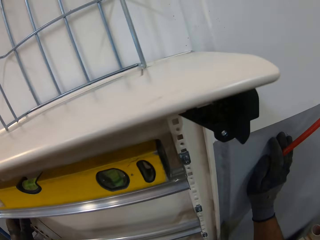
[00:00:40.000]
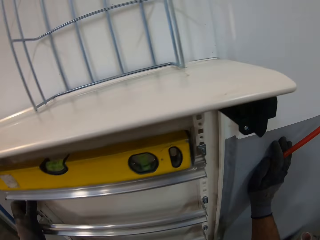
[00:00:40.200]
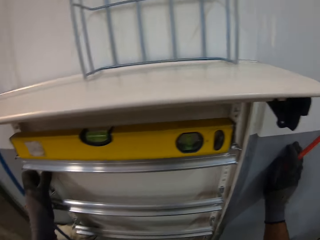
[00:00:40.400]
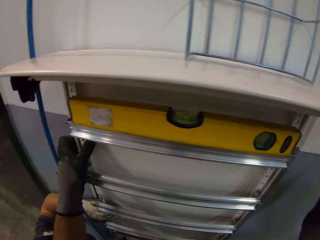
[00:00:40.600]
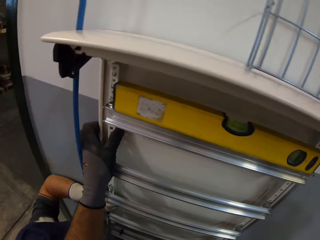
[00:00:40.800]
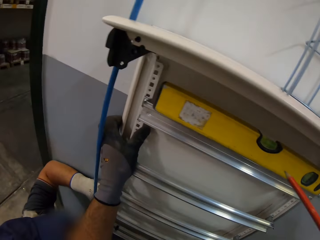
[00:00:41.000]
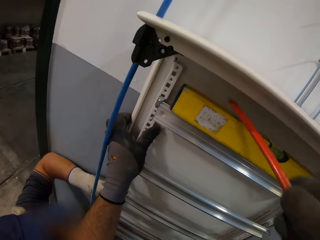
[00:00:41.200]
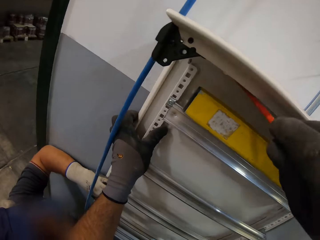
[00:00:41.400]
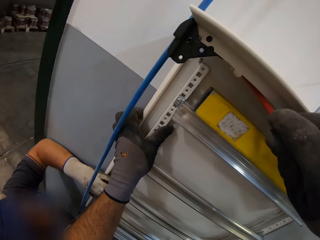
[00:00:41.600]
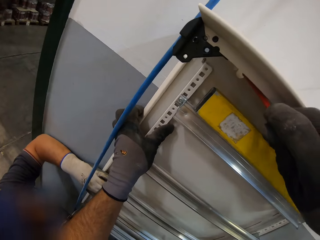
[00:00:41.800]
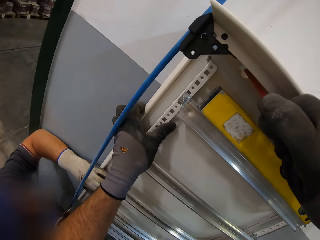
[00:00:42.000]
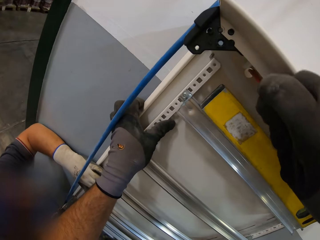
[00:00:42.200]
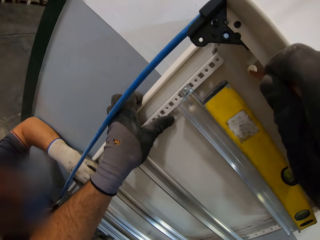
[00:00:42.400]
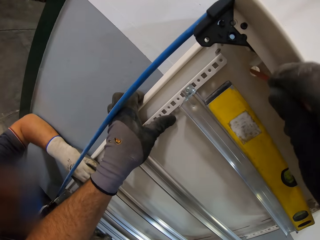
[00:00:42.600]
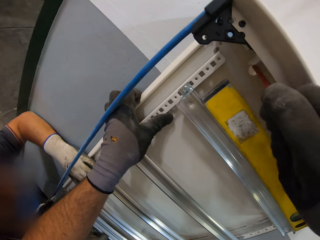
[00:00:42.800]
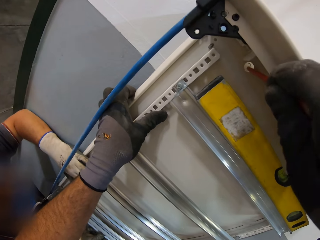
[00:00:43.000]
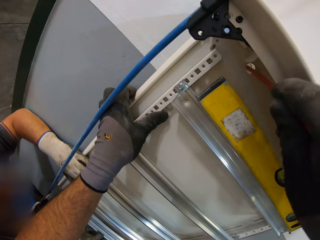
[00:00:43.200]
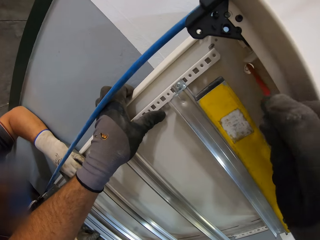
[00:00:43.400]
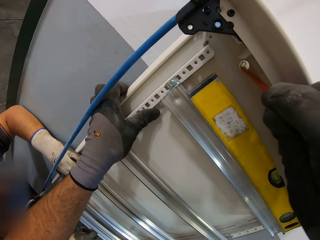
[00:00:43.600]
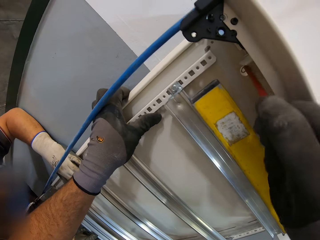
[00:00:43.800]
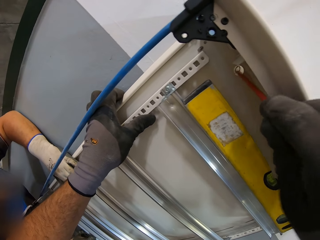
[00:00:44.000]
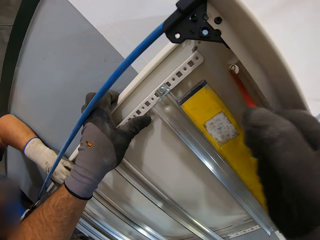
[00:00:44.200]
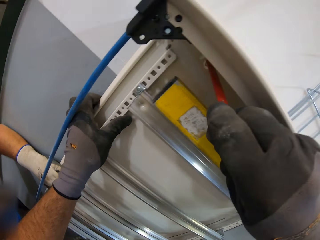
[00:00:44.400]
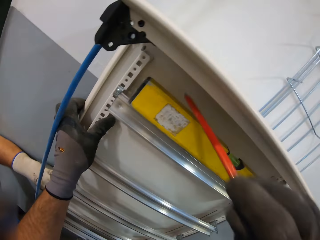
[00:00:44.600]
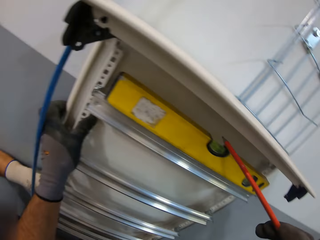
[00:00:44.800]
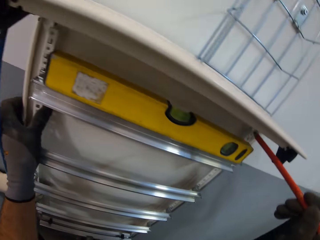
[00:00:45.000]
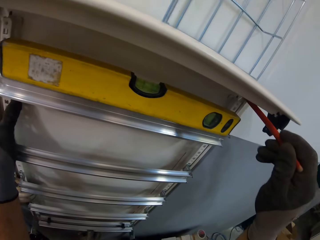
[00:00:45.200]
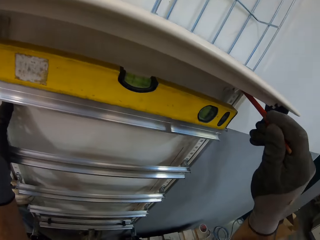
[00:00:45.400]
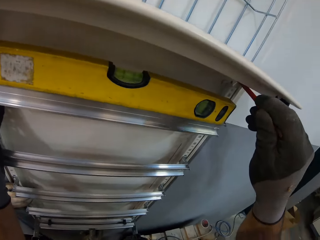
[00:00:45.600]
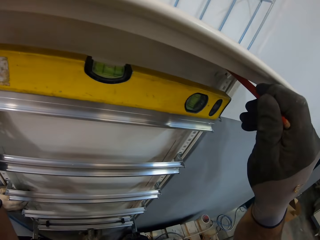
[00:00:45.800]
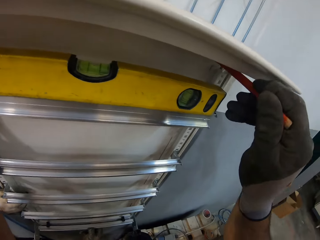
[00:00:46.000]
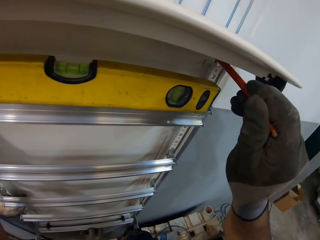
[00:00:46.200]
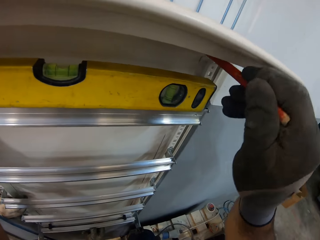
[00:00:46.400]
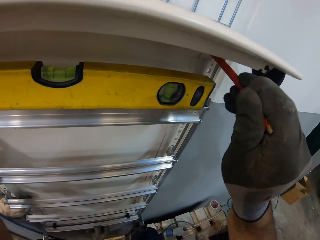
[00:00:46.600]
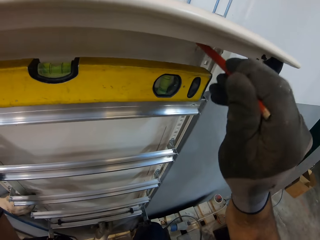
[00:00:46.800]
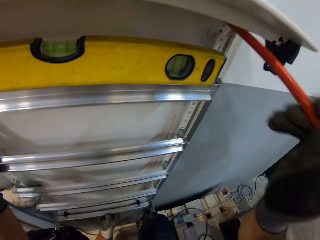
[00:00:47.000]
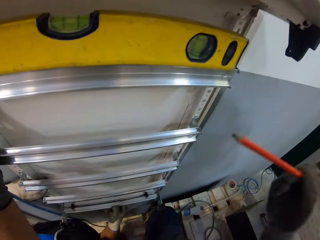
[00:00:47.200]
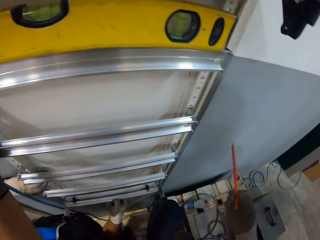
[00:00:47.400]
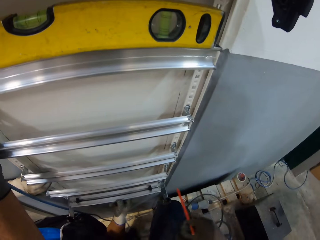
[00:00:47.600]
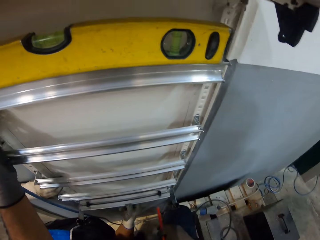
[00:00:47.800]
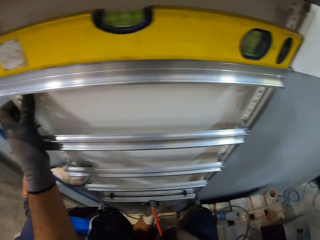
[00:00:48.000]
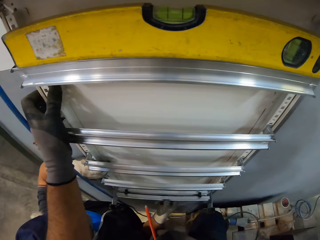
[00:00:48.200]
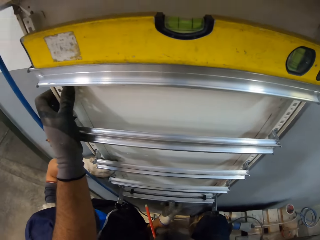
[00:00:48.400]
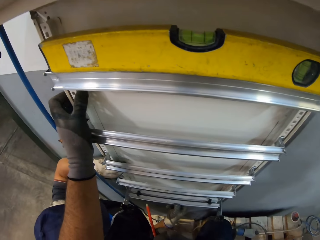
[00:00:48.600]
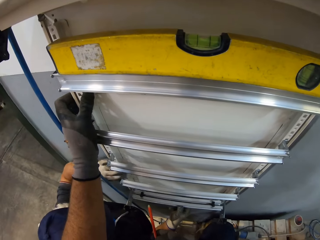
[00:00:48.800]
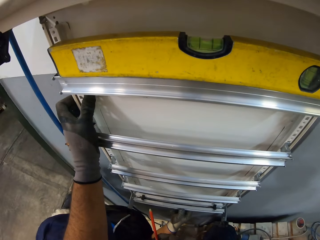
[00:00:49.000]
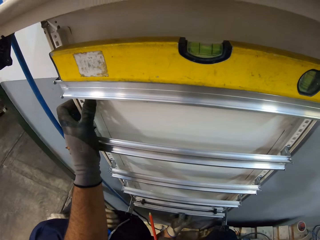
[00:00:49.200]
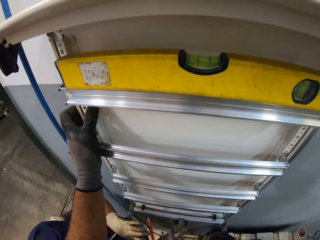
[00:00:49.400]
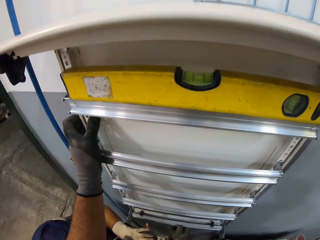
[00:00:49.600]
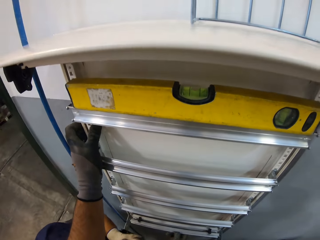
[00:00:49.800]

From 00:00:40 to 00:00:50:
The camera wearer puts a mark on the wall with the pencil. They put a mark on the wall again. They look around.

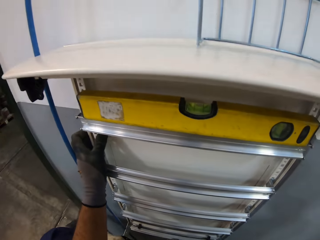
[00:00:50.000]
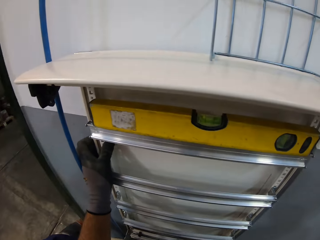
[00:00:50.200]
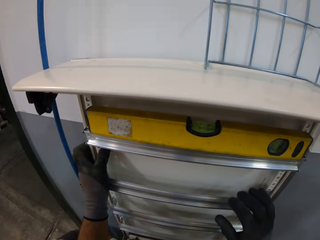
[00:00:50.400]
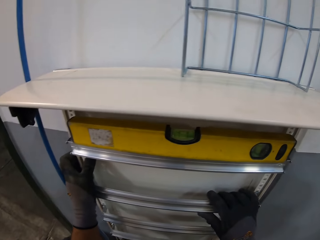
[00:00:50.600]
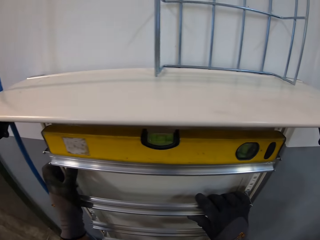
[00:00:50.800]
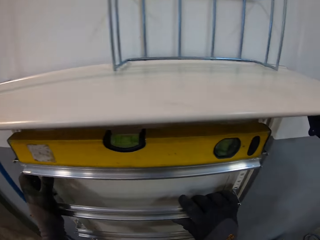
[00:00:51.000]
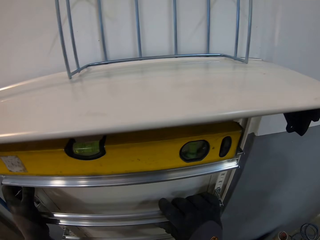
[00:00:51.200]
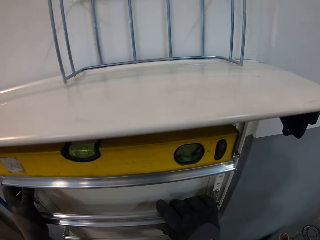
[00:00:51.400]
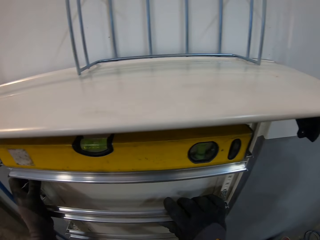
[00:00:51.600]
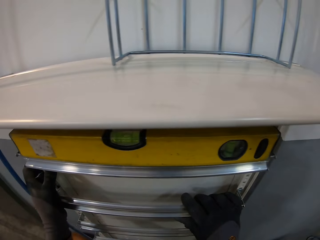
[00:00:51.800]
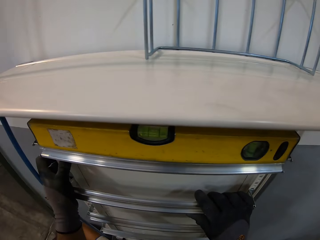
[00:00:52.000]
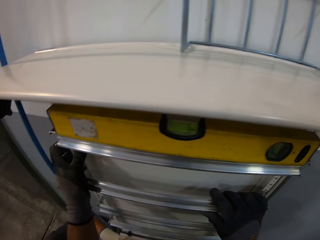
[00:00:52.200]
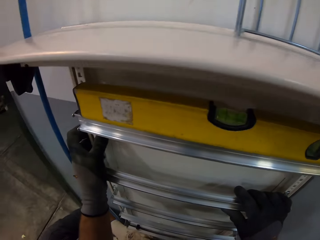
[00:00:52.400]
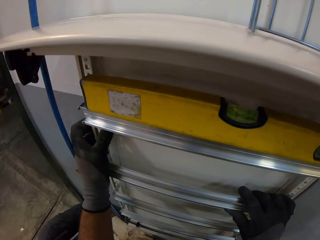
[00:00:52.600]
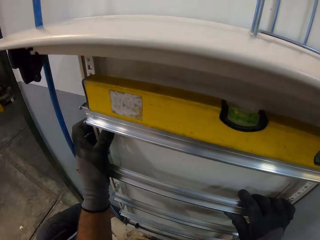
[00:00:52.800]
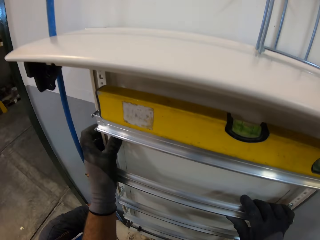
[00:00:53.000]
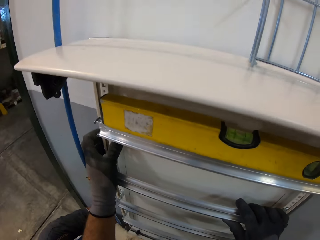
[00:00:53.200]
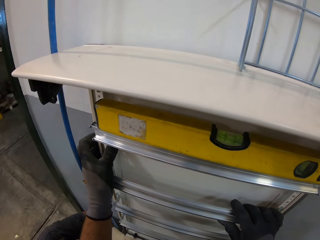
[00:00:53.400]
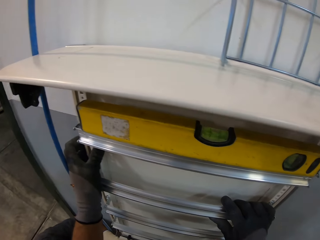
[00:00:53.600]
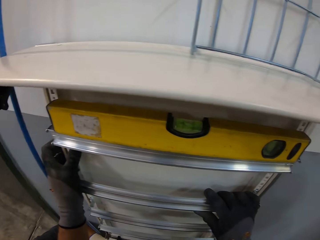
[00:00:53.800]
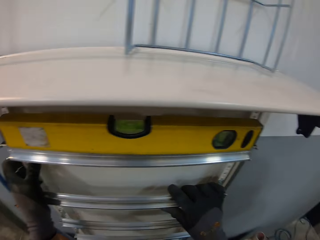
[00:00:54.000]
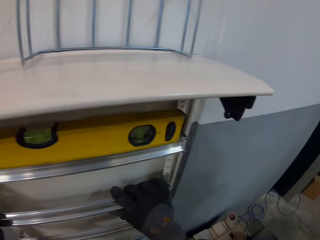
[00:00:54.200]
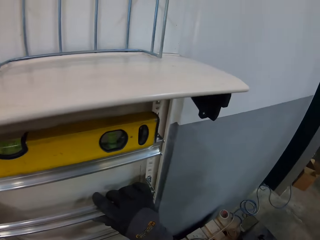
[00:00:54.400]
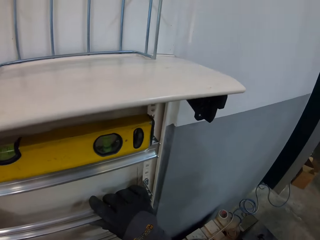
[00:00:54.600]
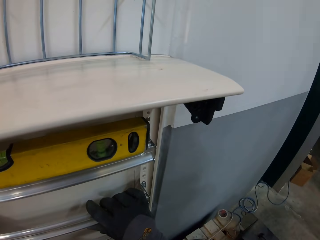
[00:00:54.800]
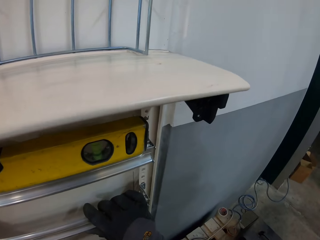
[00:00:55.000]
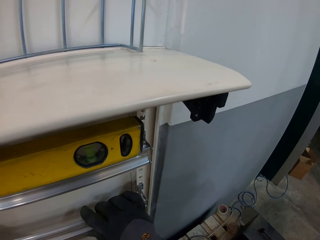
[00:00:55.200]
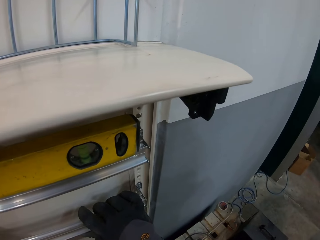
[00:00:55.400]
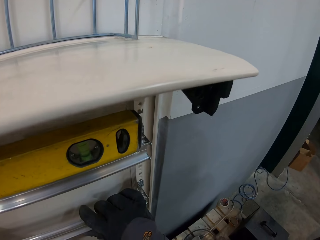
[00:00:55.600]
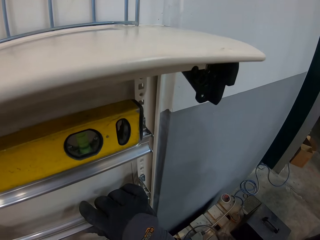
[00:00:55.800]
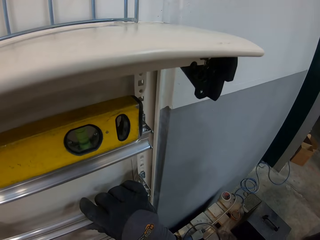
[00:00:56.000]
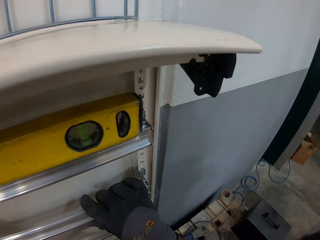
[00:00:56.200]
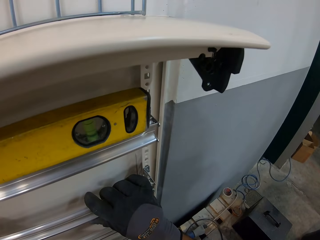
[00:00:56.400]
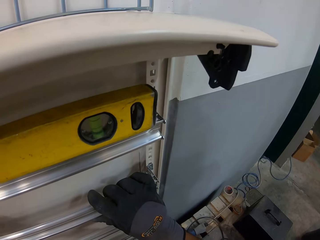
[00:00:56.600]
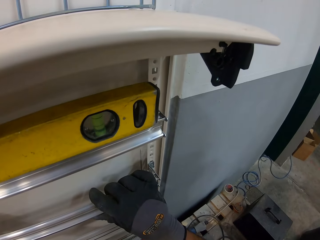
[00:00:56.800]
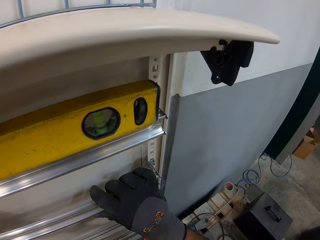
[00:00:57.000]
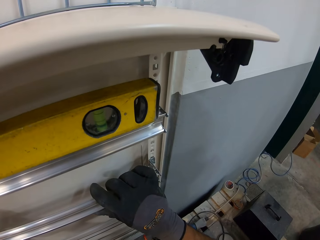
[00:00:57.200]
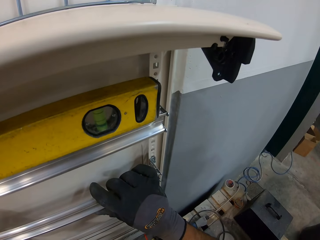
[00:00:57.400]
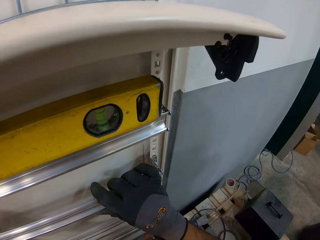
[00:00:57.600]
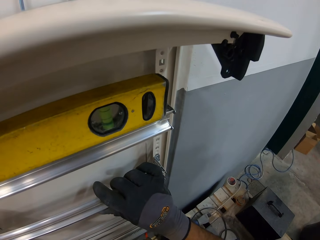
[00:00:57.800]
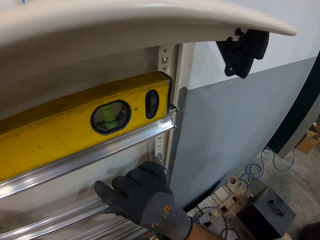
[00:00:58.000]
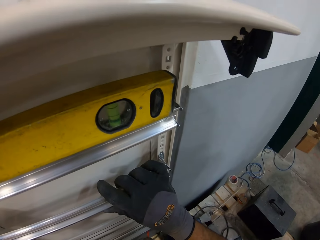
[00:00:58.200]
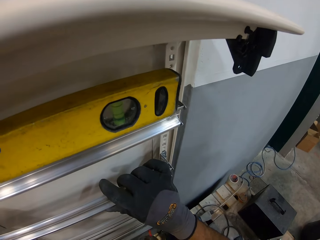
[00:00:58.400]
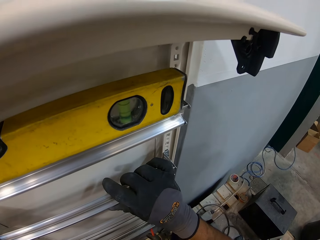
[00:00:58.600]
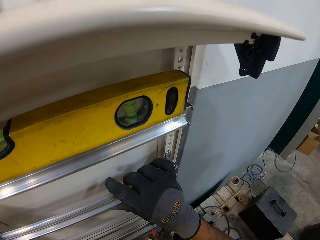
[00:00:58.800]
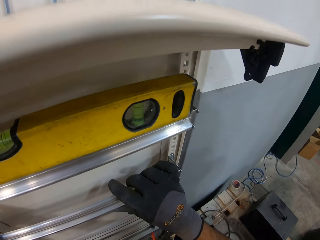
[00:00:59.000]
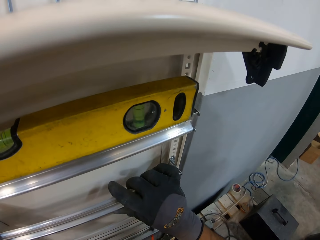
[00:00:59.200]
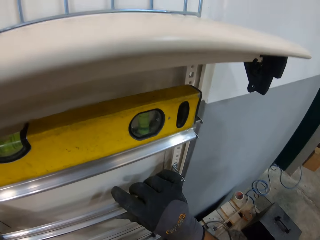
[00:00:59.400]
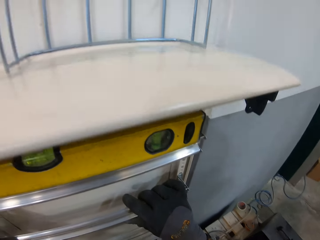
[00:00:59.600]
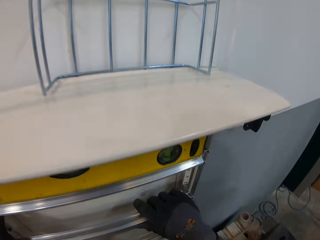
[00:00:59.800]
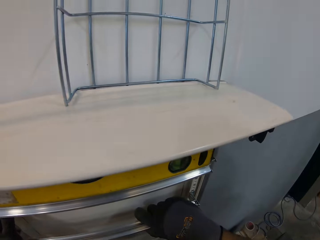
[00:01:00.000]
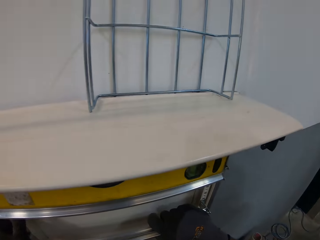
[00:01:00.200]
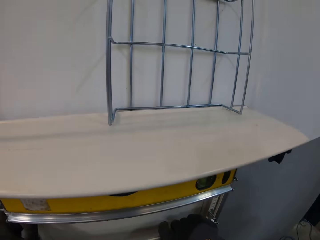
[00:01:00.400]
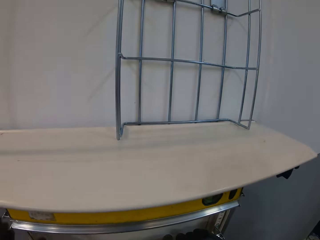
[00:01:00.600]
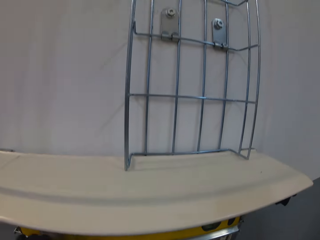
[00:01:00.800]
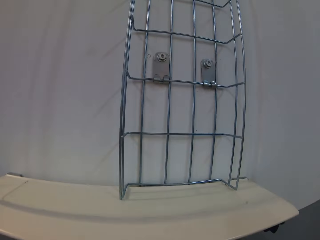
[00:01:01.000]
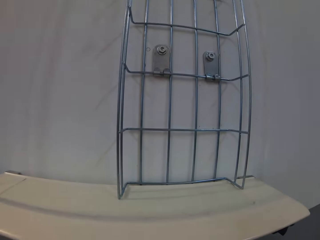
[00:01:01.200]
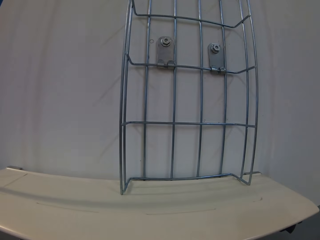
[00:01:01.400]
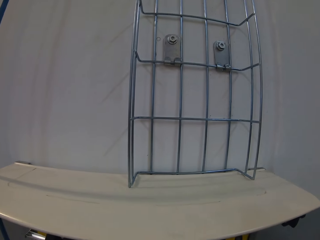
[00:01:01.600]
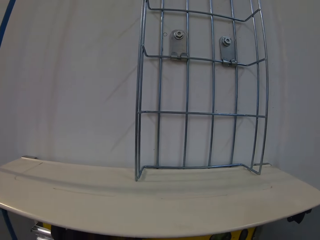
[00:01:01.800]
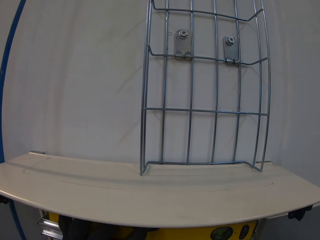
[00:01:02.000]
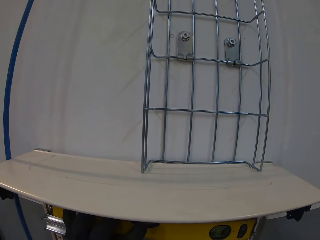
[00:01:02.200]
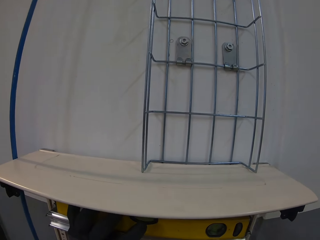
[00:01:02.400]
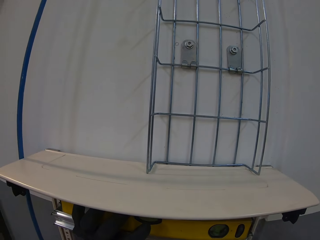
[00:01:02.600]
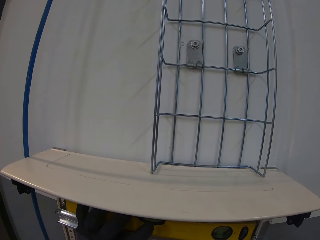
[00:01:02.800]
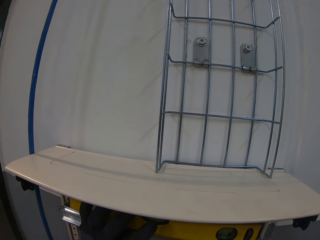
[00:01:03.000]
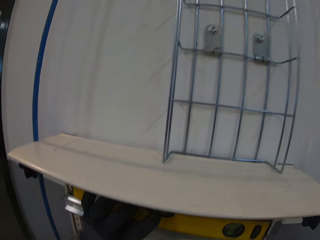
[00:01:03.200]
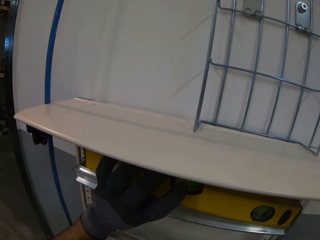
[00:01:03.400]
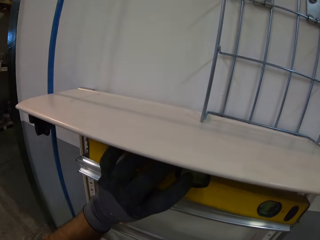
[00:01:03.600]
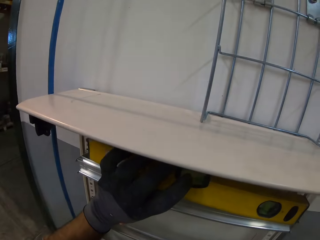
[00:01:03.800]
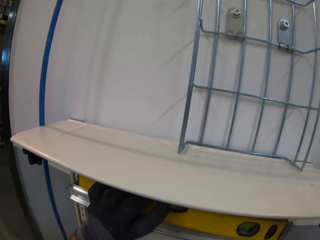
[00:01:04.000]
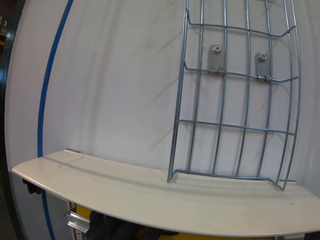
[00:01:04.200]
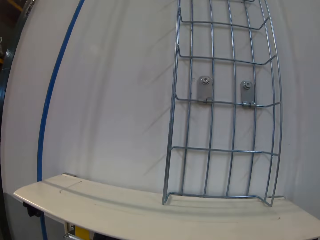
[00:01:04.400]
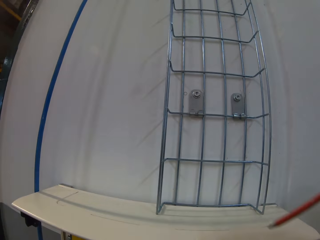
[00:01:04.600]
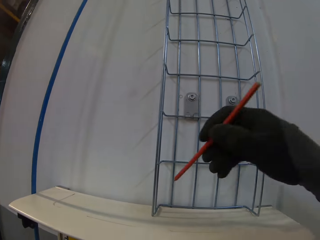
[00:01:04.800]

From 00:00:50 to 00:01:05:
The camera wearer holds the ladder. They look around. They hold the spirit level.
